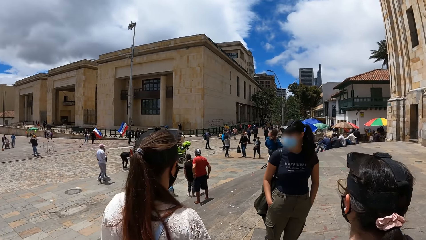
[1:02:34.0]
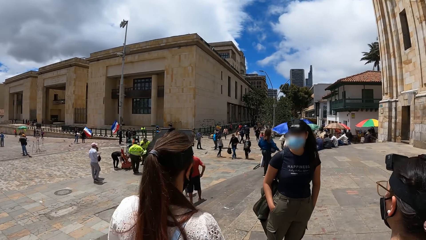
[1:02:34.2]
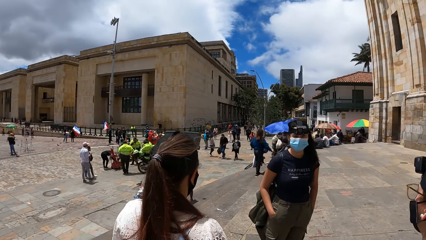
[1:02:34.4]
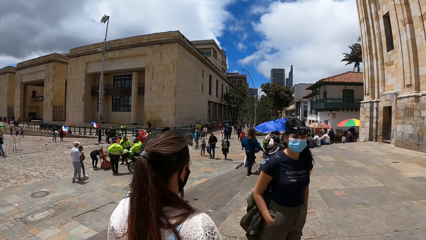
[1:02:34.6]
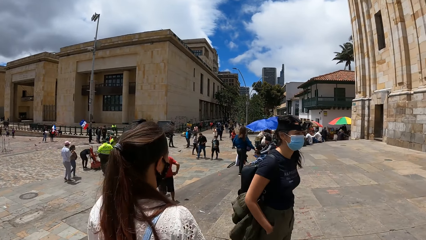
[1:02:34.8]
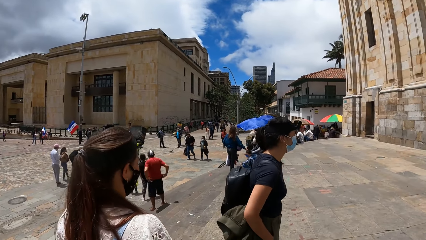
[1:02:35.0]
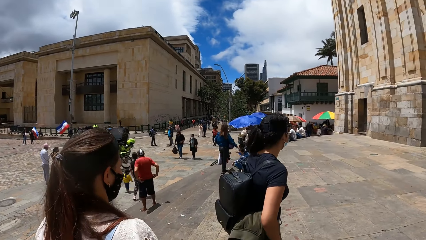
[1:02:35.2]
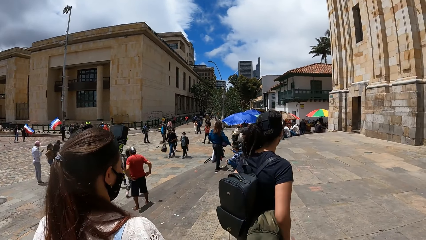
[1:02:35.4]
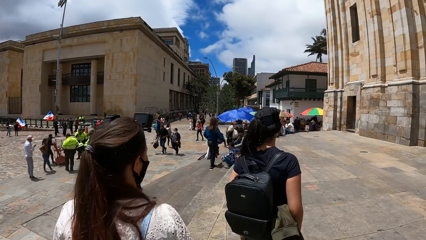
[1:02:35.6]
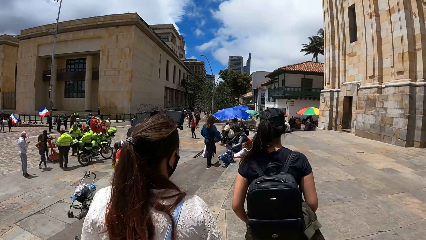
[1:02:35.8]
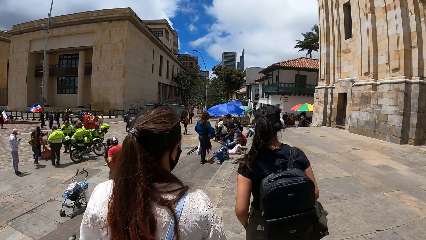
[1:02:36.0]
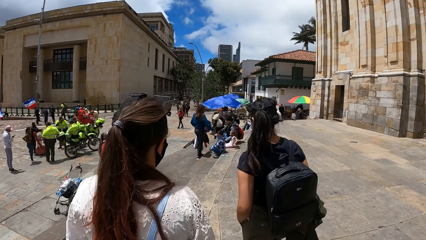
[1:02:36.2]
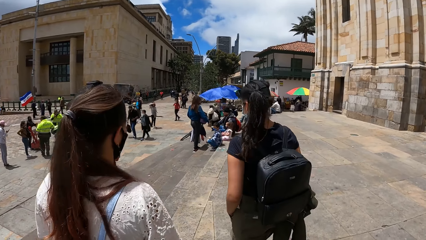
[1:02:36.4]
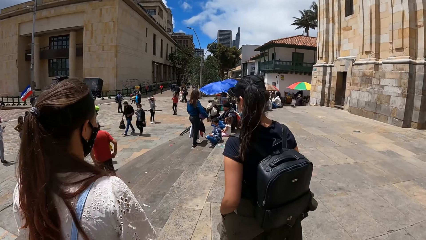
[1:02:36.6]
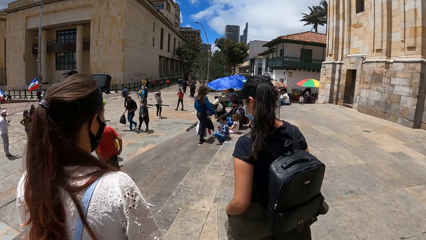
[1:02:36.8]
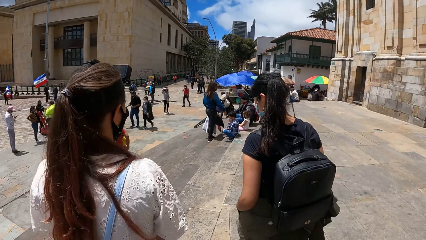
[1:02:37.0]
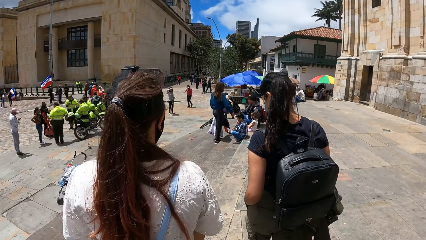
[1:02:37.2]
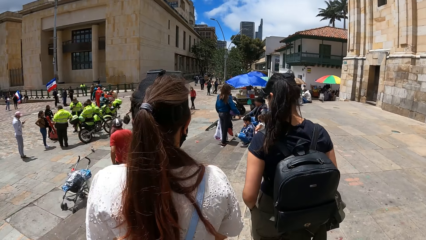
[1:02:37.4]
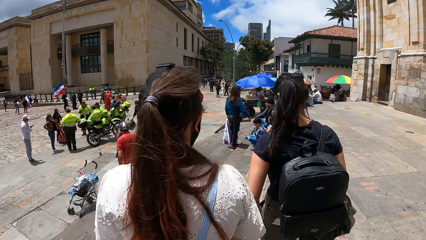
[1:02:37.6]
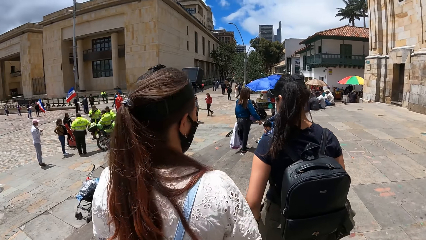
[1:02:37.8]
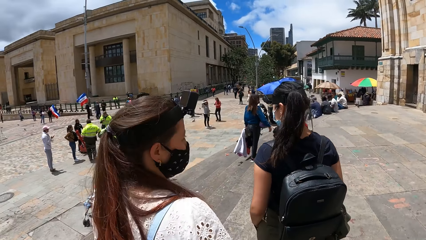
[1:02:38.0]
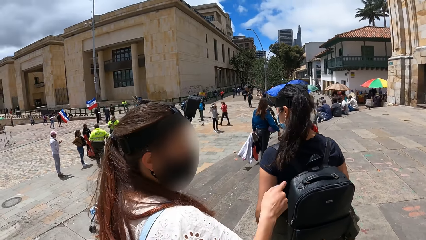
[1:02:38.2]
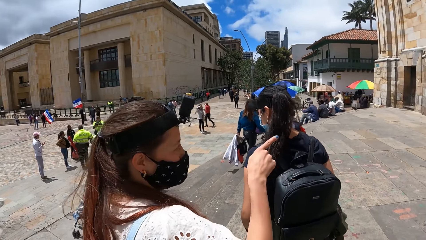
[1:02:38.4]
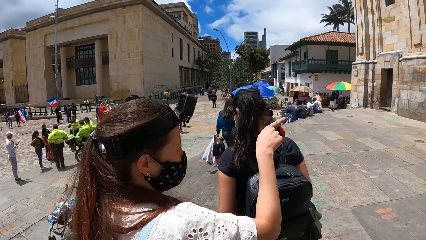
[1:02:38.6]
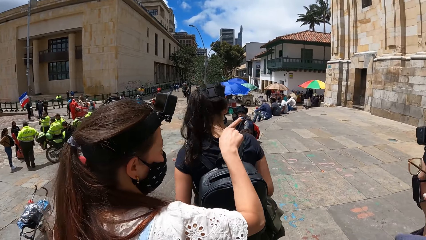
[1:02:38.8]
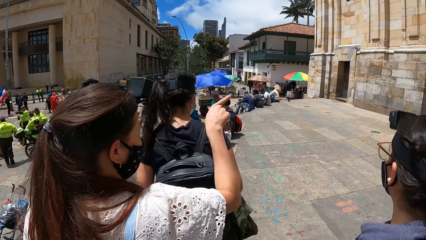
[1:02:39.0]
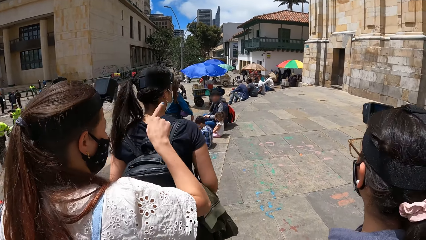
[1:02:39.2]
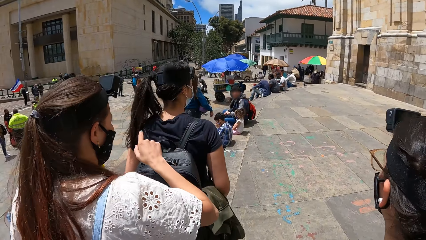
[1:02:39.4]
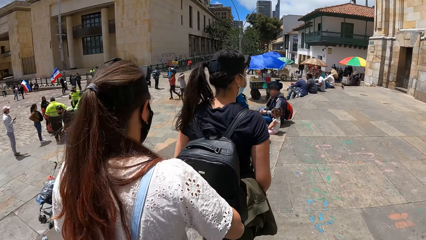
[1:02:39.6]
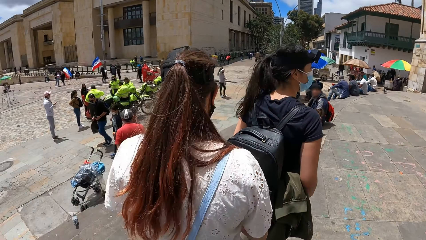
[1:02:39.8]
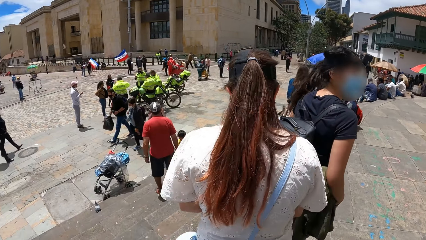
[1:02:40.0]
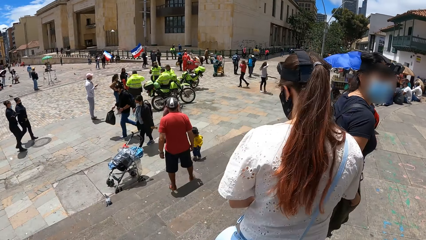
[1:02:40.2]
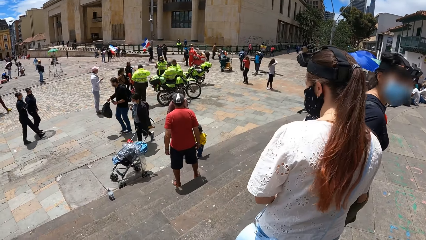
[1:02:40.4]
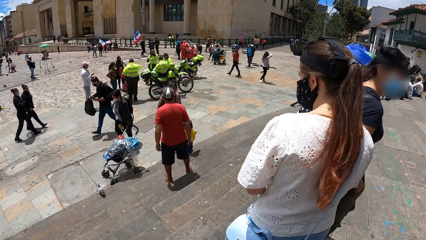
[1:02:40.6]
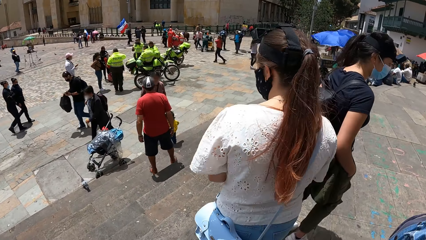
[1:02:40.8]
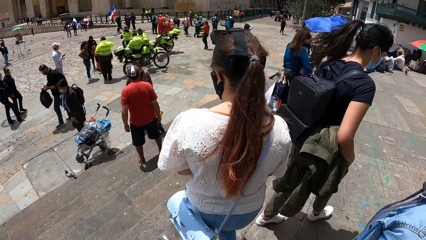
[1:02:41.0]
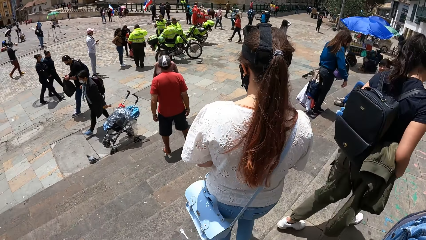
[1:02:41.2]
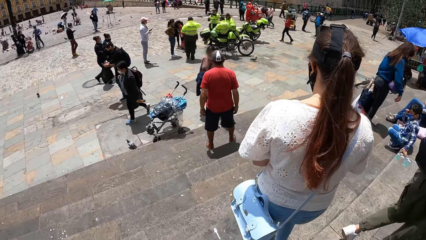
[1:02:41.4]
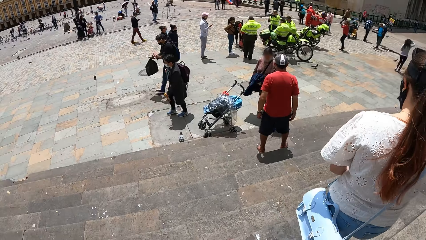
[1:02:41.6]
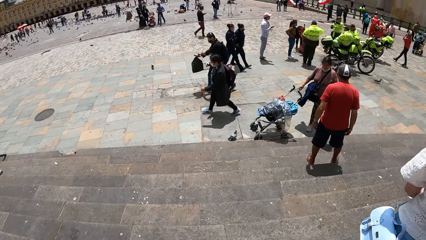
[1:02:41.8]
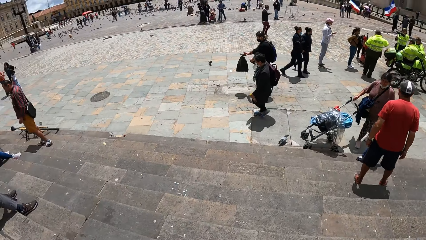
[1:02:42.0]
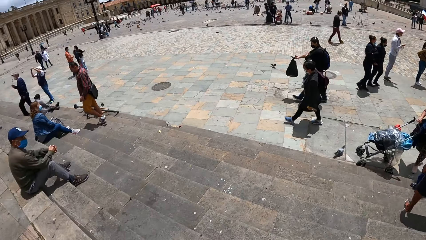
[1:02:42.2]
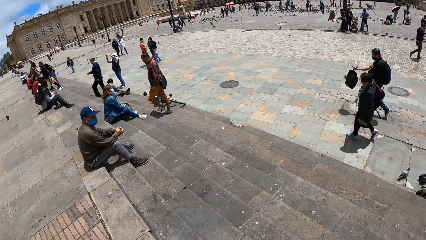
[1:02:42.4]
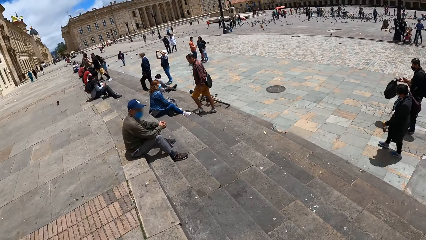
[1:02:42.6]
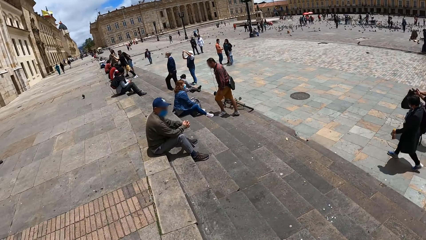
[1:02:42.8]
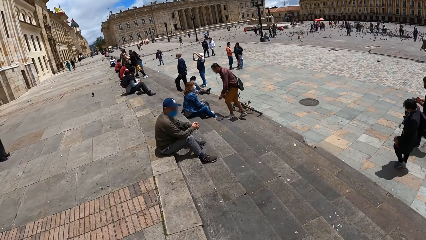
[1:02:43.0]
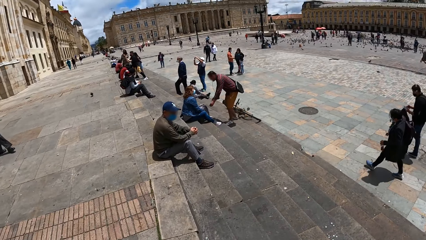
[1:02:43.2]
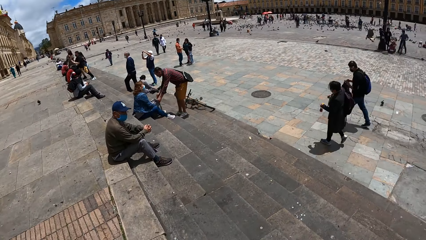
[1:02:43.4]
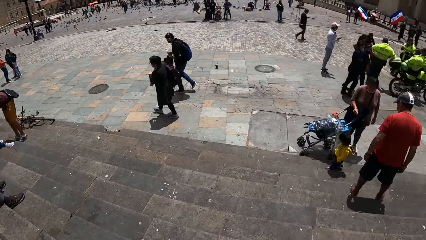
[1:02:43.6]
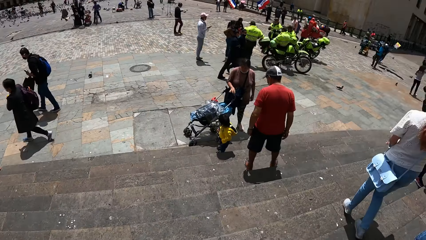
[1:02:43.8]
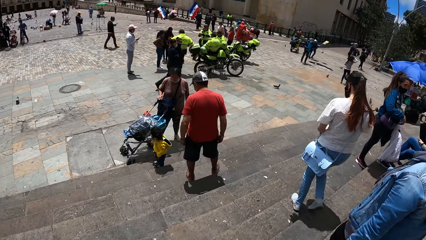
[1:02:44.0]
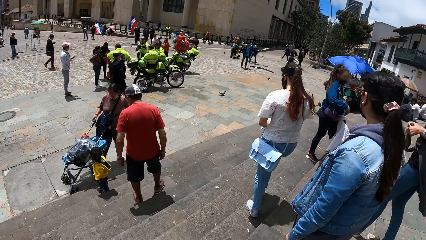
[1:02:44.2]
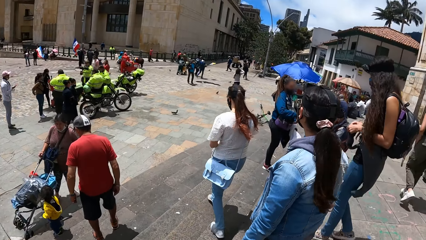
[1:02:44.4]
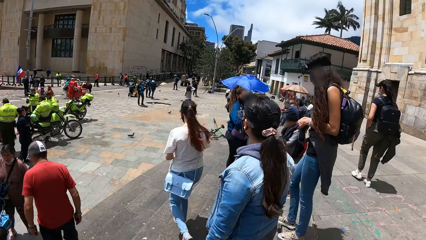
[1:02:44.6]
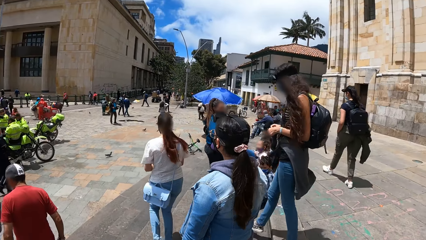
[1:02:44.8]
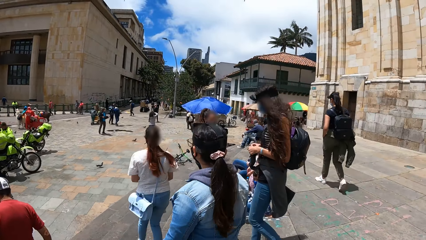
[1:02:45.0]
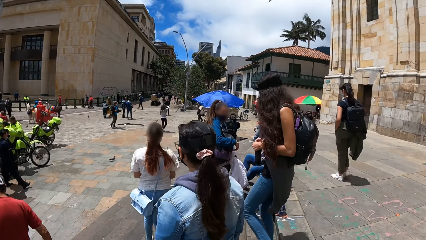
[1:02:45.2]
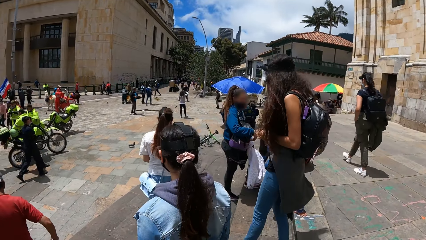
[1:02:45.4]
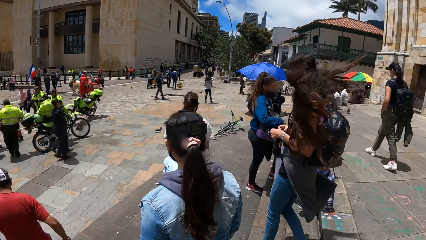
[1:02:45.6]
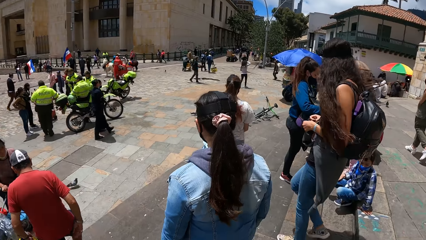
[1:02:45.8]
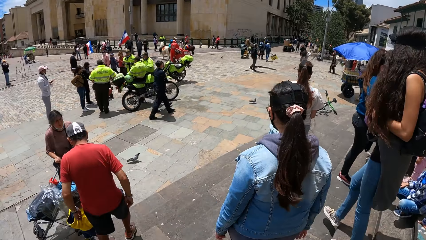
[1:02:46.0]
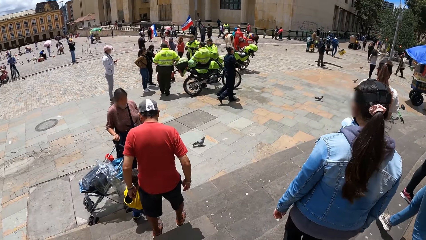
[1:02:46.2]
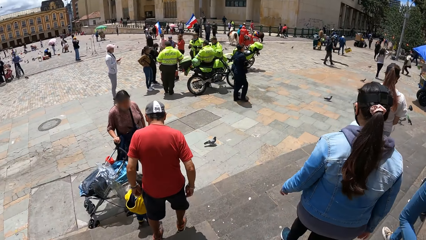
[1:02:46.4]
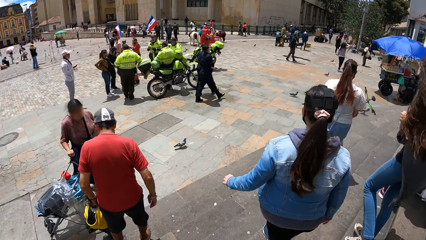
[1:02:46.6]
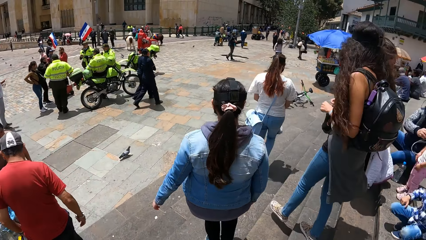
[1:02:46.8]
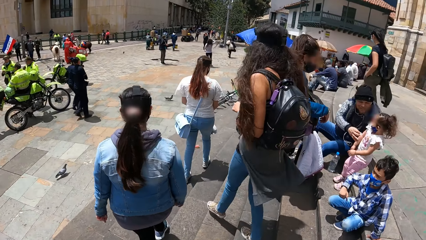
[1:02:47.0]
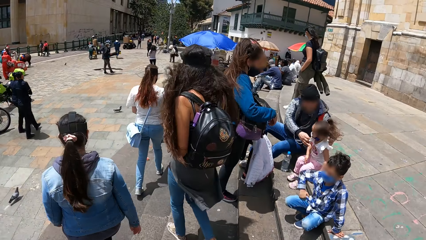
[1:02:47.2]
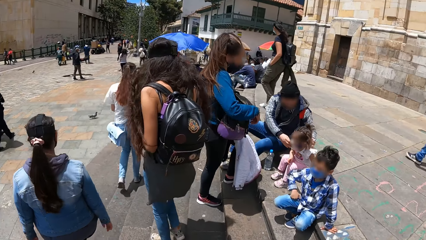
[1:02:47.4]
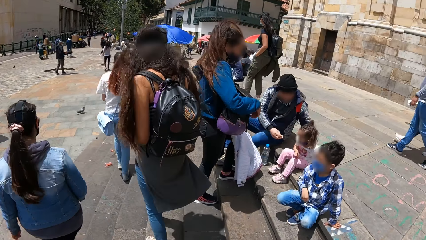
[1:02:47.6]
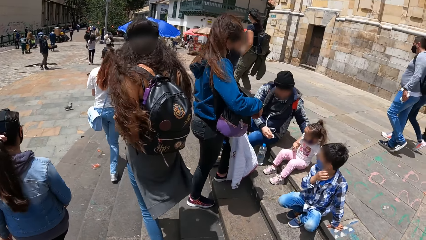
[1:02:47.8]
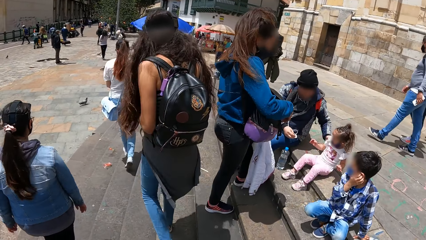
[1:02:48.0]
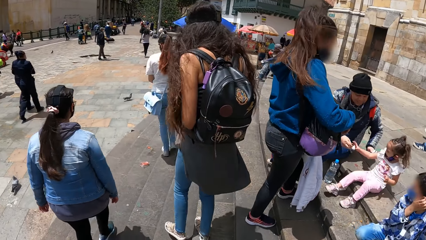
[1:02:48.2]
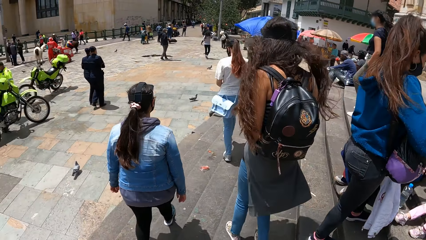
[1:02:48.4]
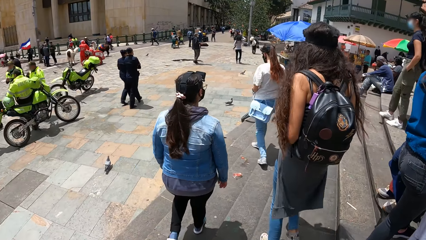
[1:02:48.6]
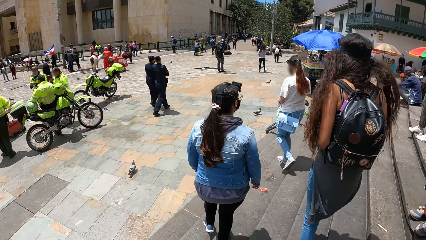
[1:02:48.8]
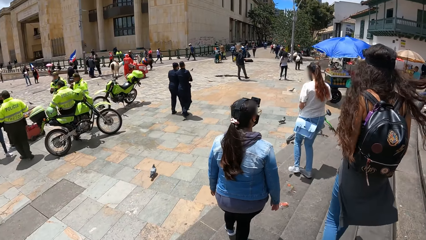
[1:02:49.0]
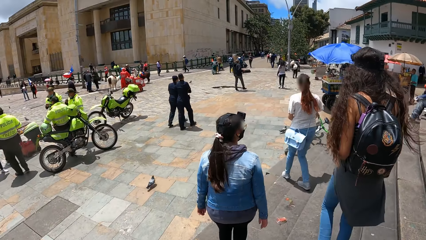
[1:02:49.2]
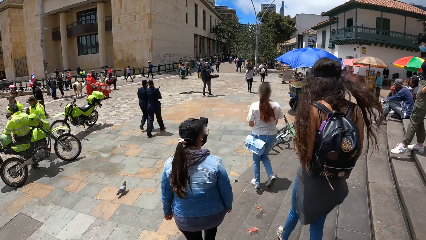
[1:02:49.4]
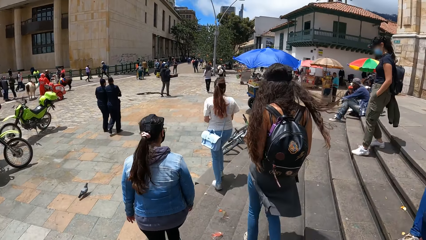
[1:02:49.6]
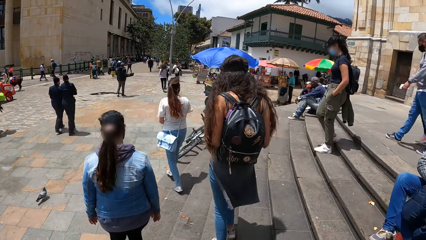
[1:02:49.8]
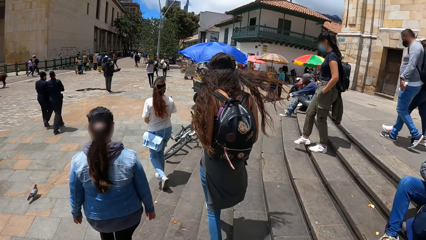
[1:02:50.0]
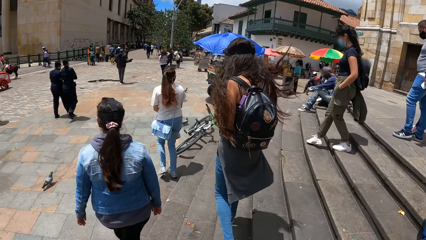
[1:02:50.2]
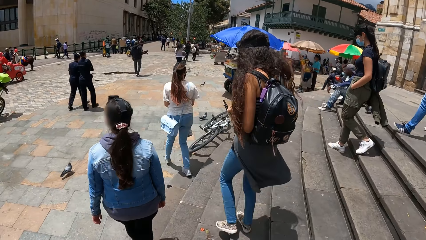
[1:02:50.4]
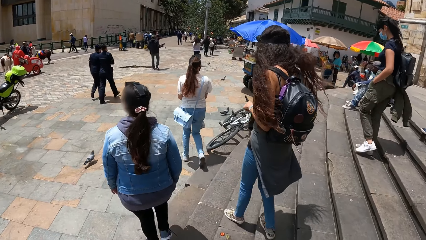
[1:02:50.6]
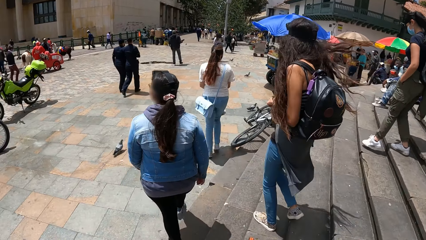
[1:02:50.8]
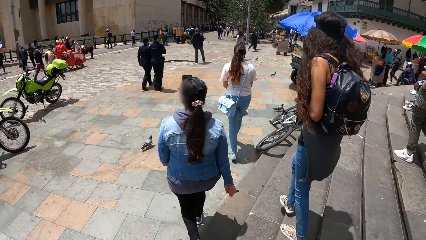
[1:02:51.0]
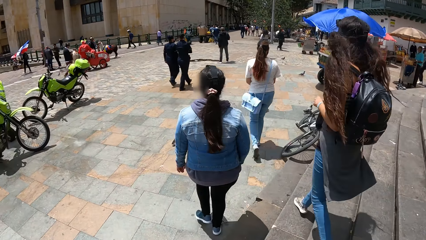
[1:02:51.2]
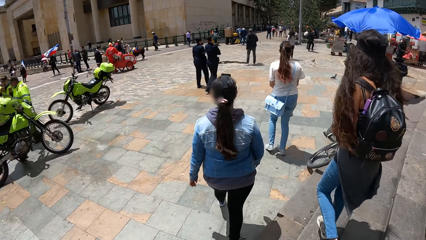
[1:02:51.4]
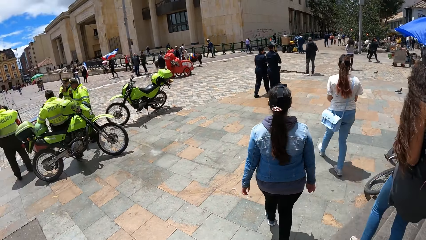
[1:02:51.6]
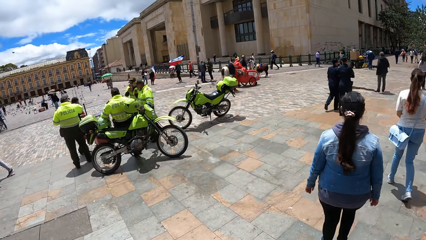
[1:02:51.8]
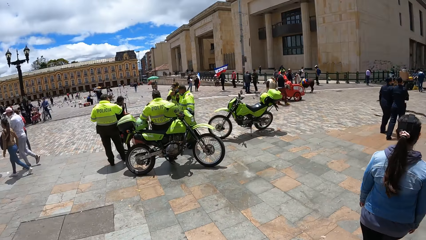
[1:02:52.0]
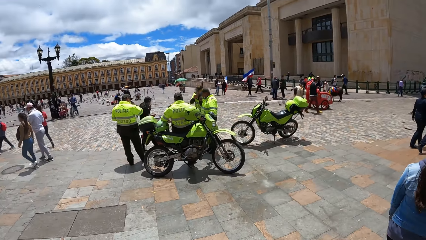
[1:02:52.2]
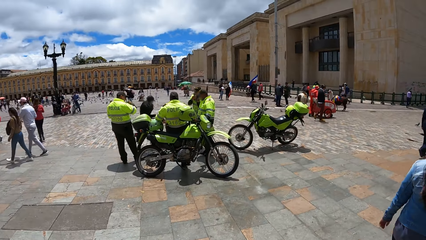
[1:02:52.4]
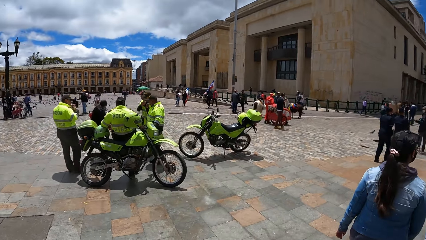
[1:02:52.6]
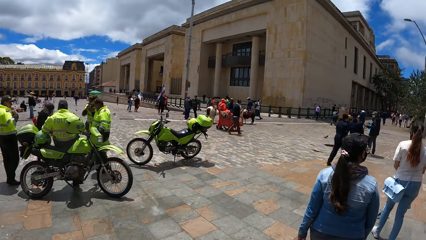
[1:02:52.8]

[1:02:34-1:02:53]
The camera wearer walks around. A person walks around. The person points at something. The camera wearer turns around. A woman walks down some steps. Another woman and a third woman walk down some steps. The person walks around. The camera wearer walks down some steps. Another person, a third person and a fourth person walk around. A fourth woman walks down some steps. The camera wearer walks around.
